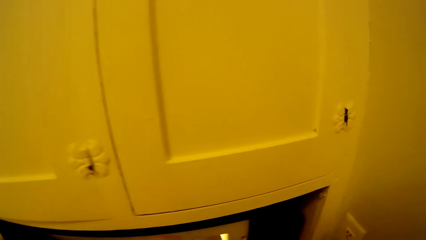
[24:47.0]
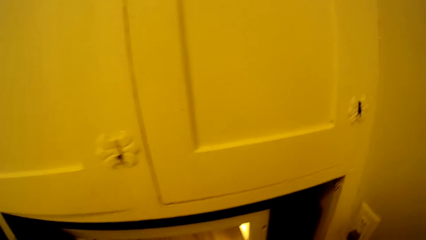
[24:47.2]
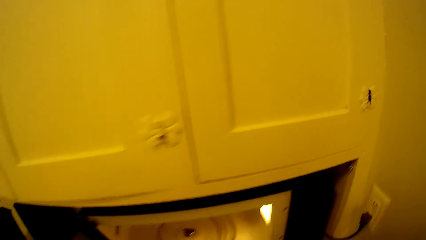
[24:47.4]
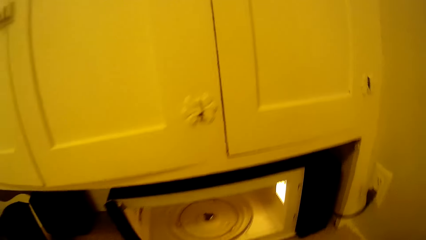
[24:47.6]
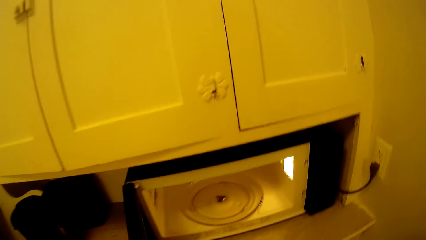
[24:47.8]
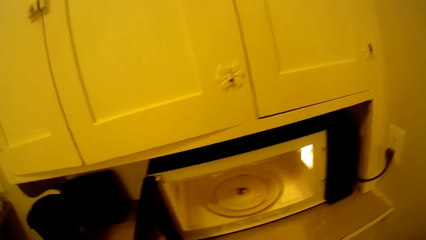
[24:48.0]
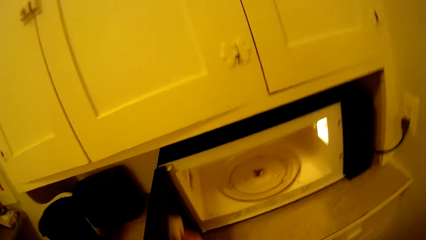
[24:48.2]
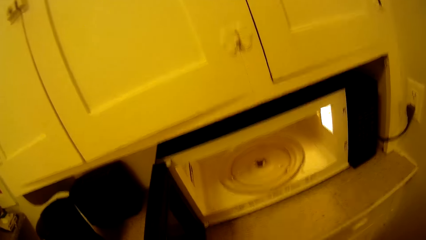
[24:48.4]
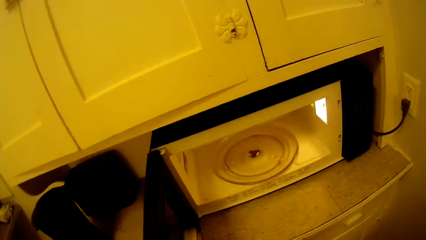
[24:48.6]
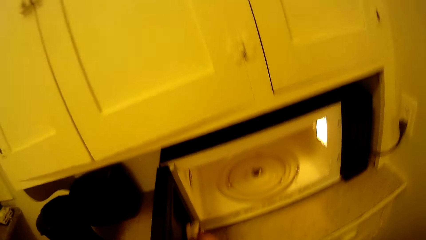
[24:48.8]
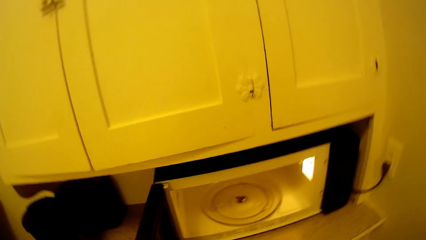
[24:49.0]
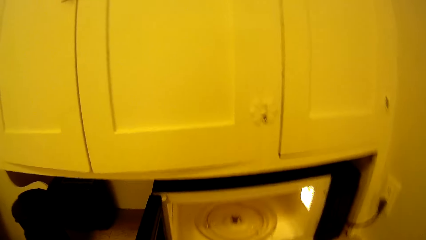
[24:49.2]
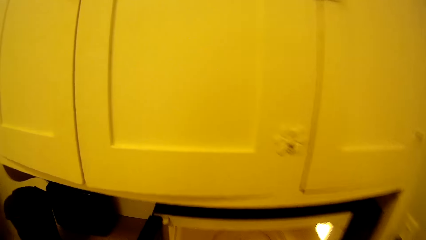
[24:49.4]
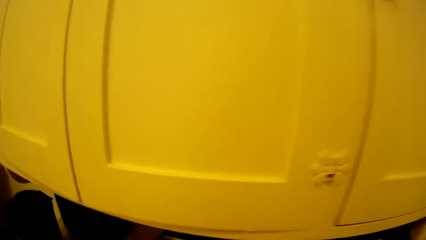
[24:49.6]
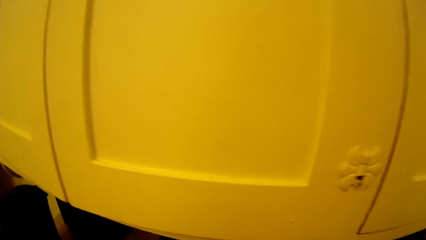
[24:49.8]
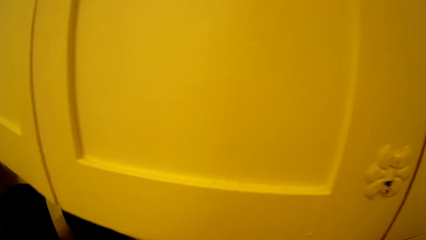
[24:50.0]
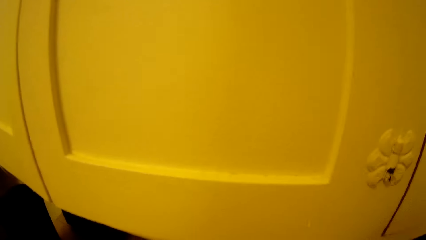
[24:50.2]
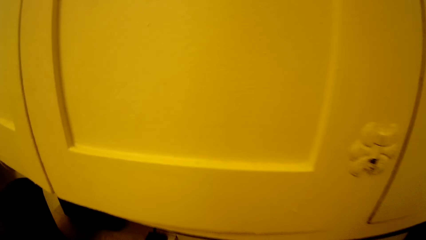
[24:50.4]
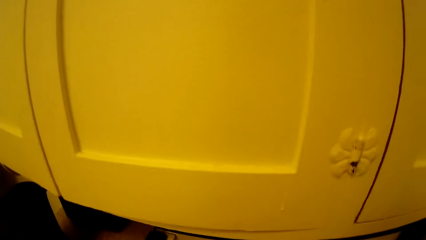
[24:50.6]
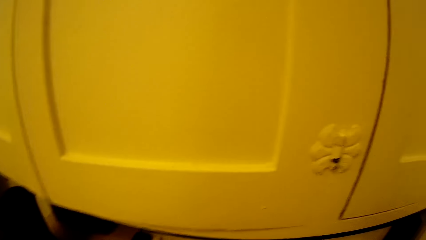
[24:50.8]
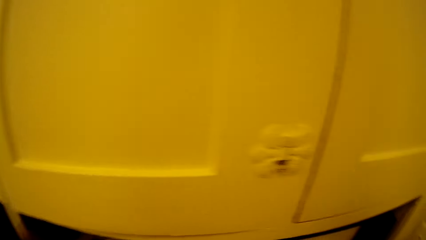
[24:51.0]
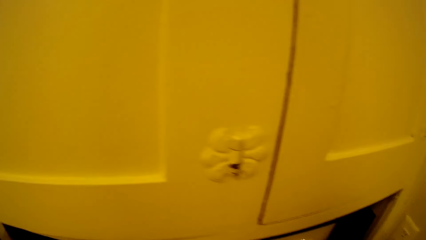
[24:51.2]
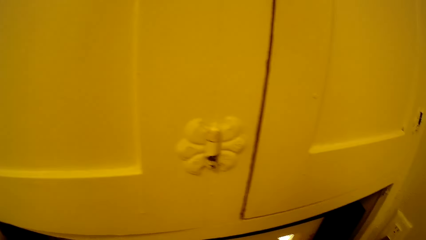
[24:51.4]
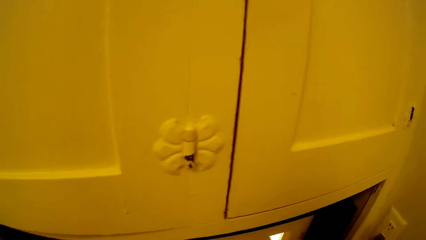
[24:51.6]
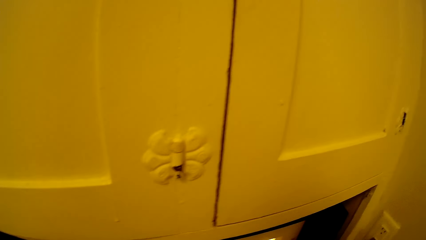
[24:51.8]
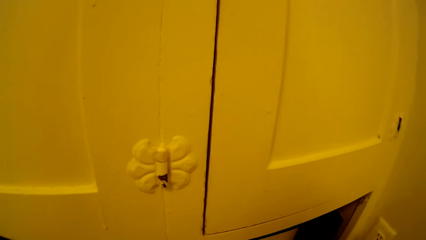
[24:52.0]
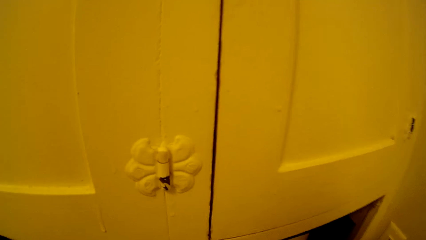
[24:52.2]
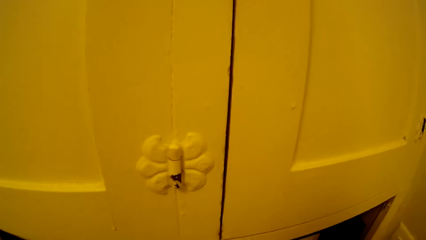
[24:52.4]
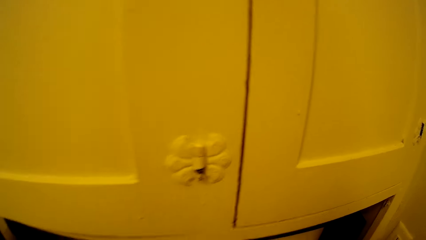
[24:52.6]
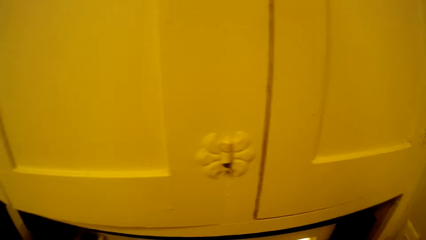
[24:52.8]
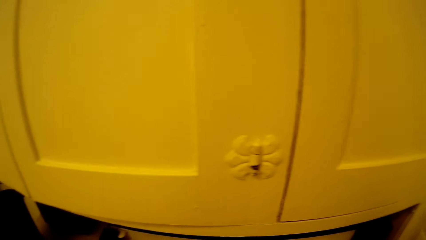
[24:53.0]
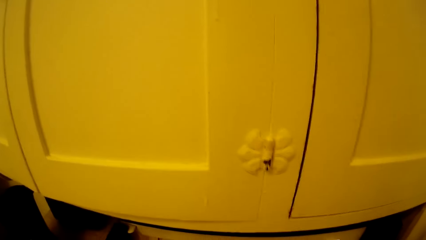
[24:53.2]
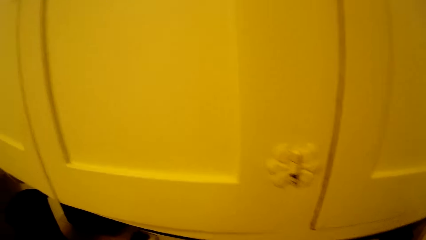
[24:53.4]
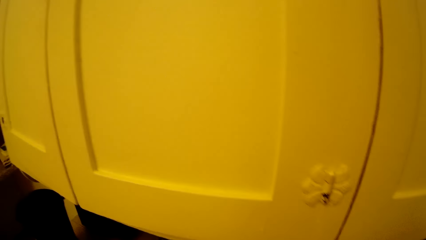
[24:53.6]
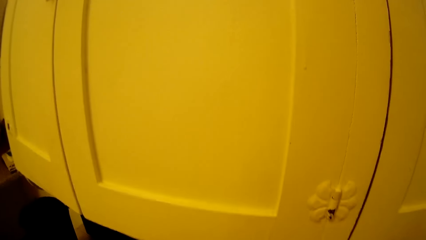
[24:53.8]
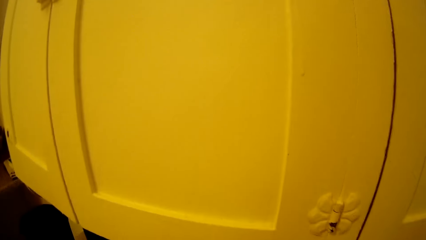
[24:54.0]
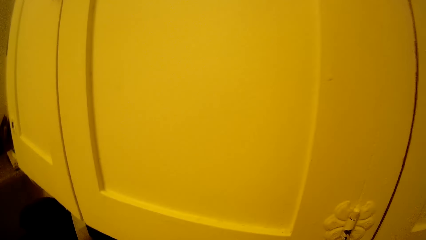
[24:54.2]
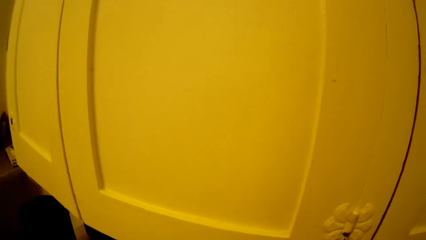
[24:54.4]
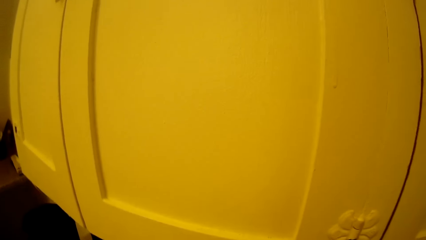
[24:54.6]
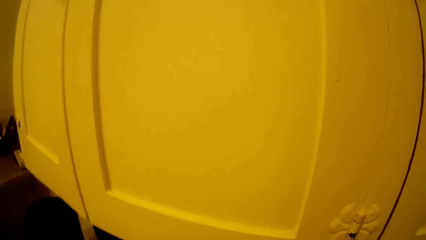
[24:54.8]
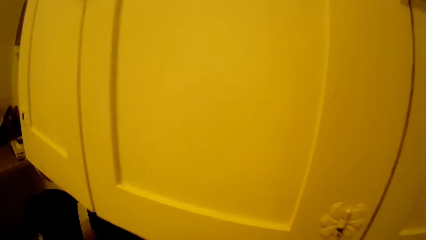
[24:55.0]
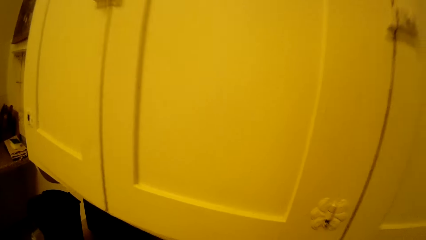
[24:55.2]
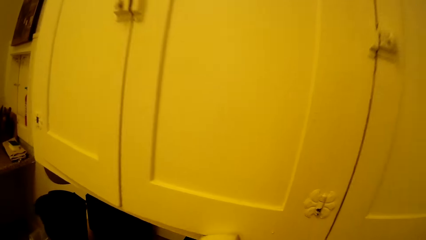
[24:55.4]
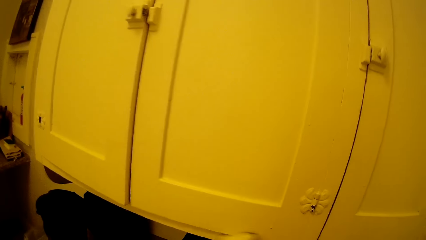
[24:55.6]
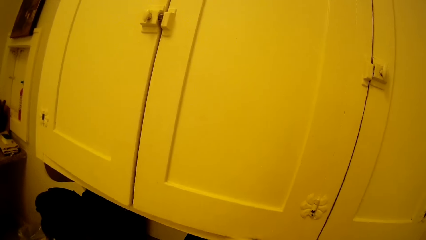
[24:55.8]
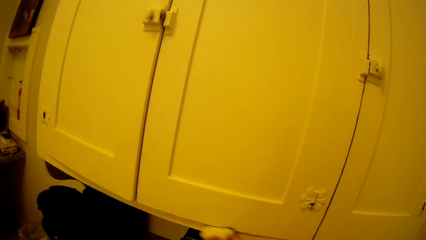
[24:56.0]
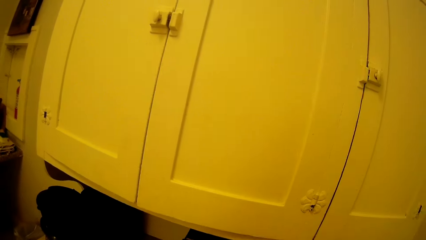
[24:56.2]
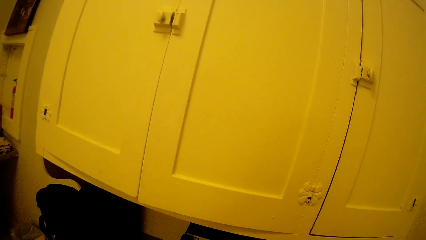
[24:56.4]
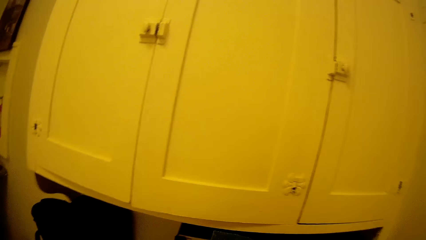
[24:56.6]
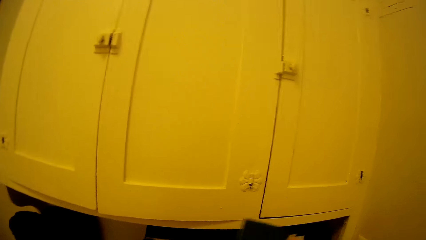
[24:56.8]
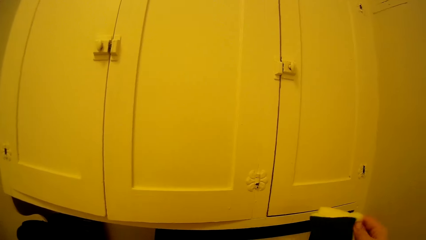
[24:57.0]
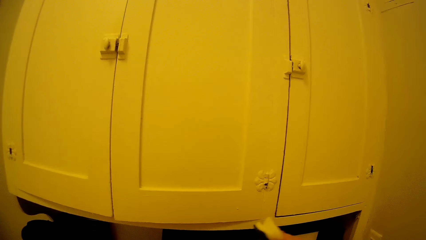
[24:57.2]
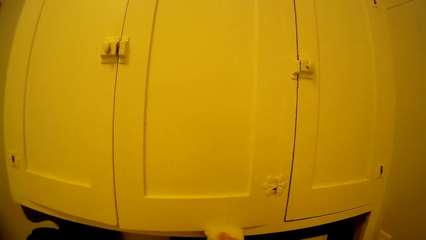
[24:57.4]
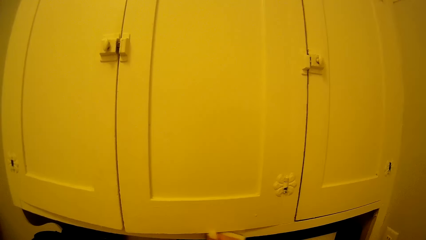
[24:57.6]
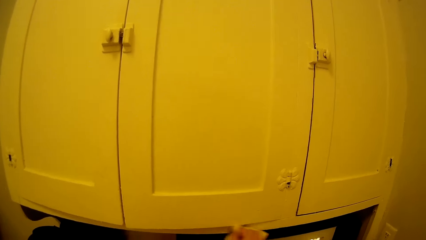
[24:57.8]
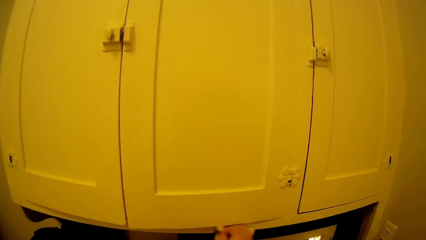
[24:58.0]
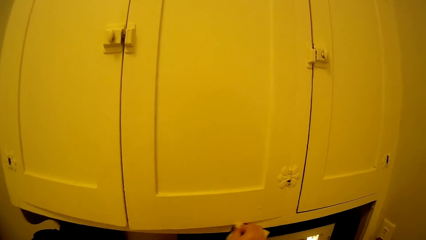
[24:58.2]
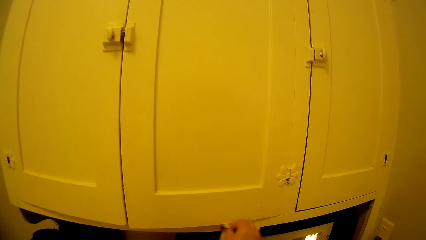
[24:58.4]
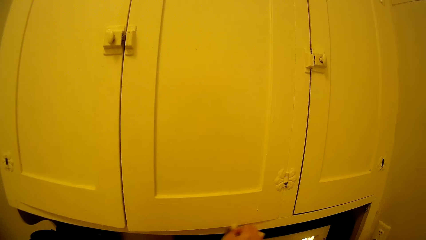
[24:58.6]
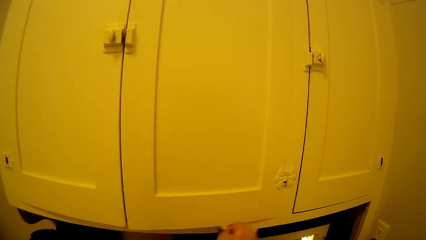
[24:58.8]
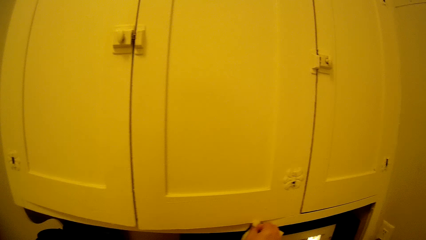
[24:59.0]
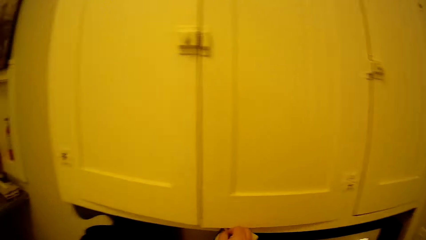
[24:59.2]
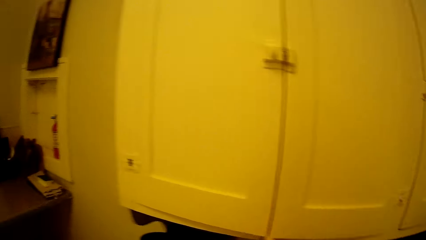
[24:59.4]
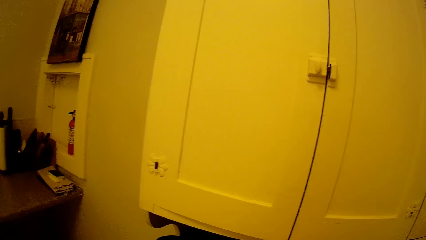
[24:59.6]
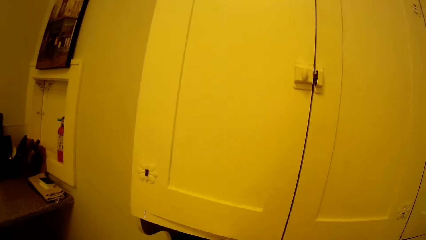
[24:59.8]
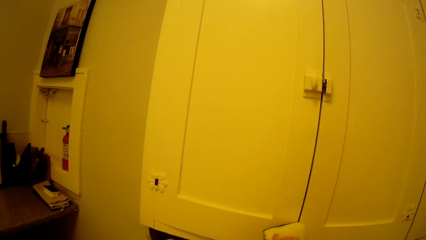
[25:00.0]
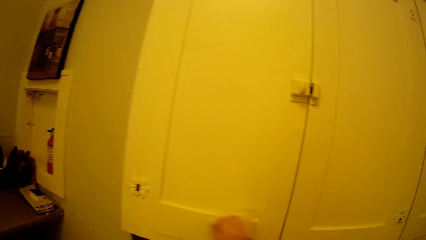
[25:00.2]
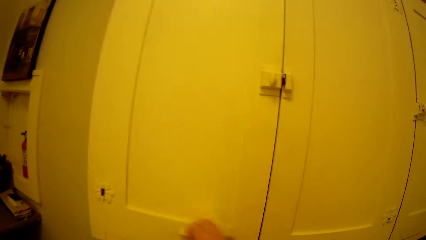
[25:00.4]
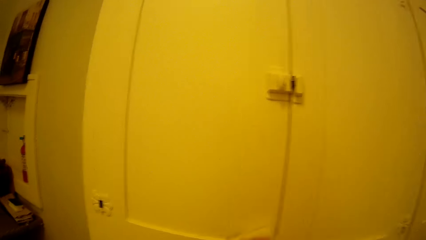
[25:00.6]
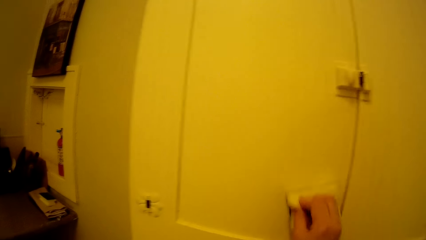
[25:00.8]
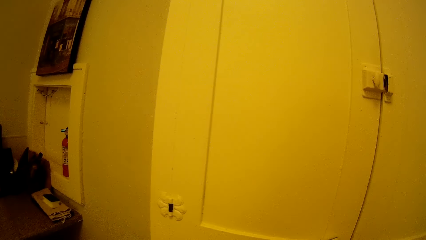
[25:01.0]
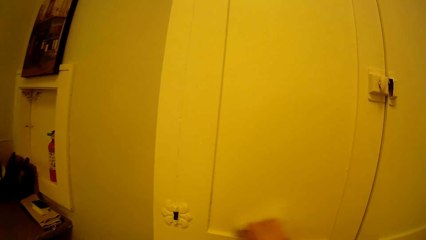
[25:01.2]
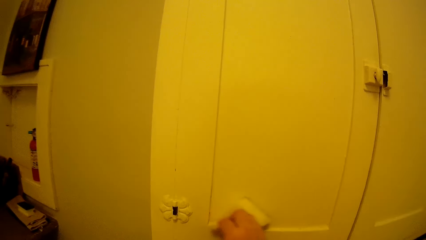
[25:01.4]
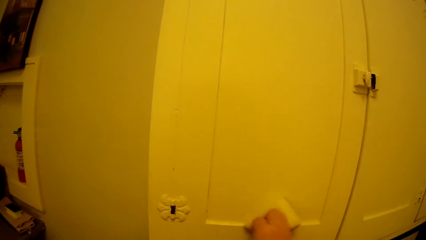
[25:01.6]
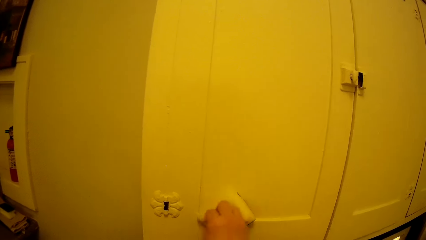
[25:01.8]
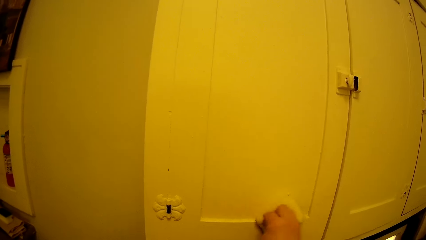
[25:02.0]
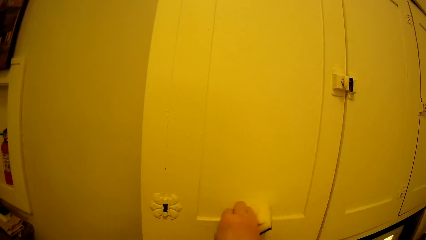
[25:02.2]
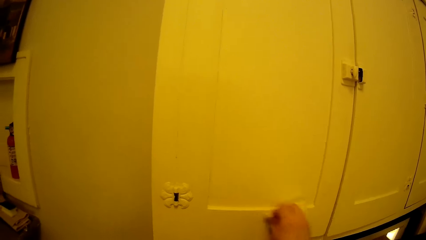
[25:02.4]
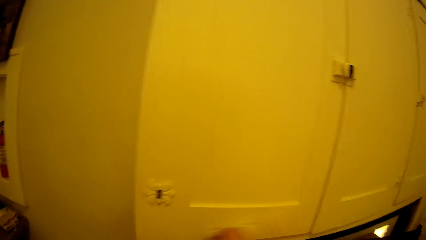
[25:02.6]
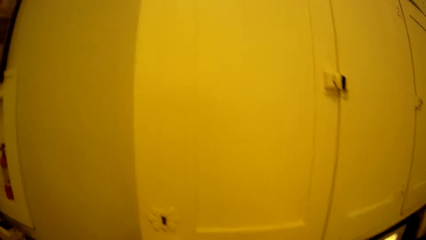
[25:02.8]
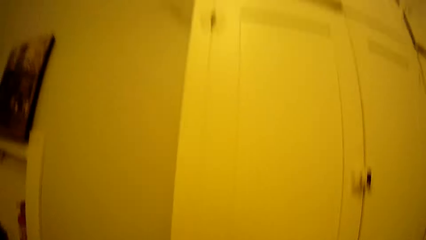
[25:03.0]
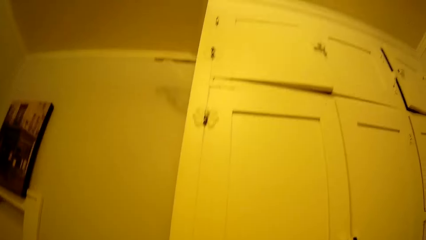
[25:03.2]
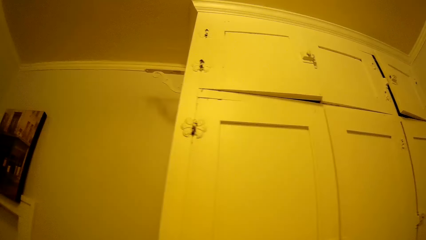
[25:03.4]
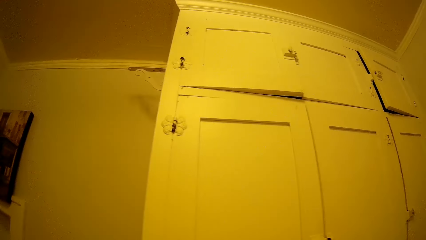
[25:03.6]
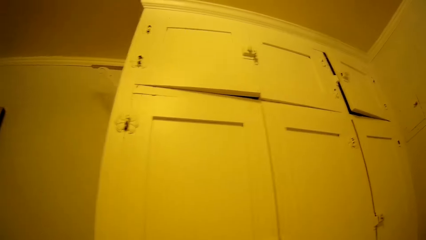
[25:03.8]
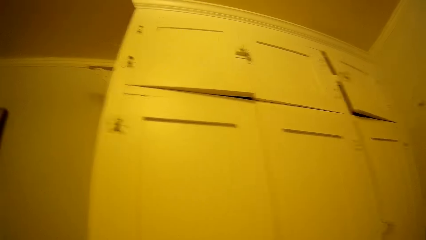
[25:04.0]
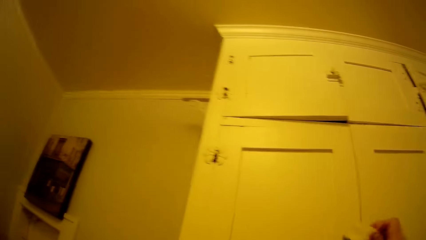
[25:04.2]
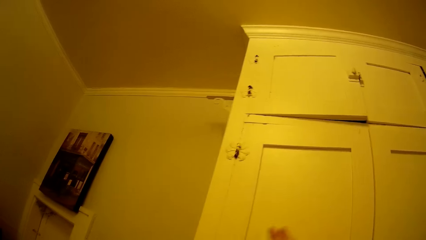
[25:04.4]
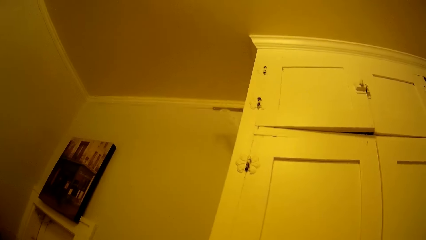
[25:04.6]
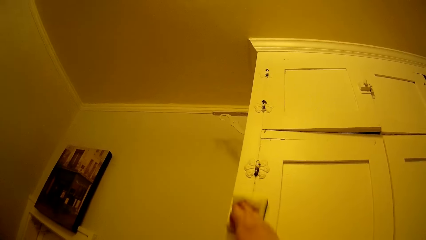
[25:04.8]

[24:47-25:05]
The camera wearer opens the microwave. They wipe the microwave door. They lean towards a cabinet. They wipe the cabinet. They wipe the cabinet.
